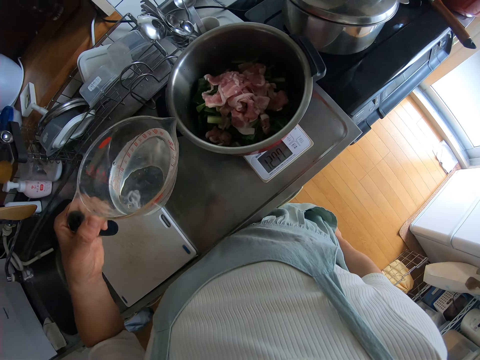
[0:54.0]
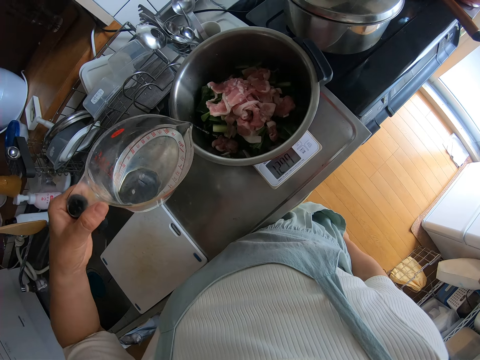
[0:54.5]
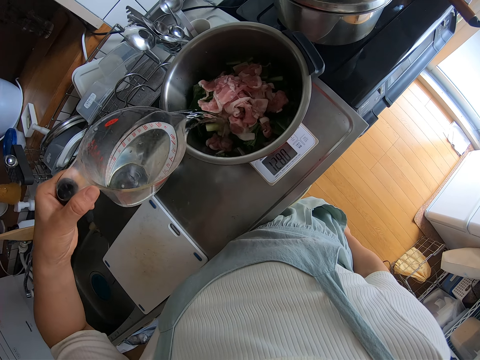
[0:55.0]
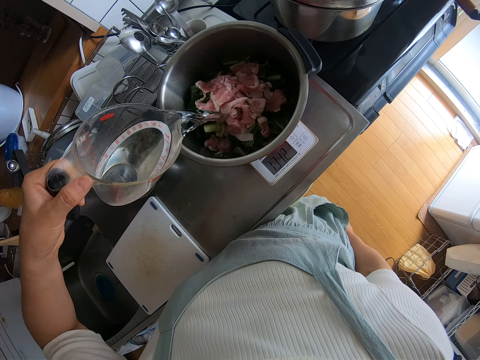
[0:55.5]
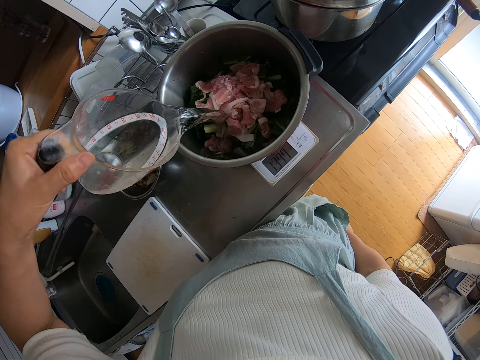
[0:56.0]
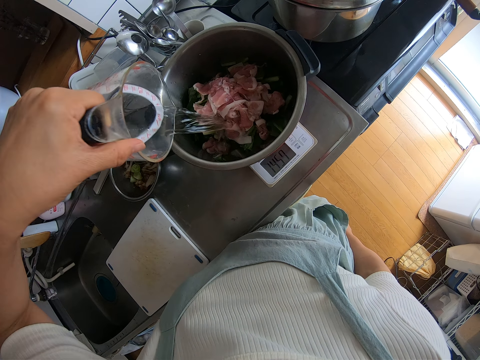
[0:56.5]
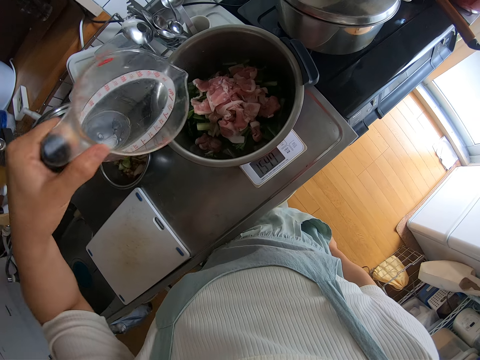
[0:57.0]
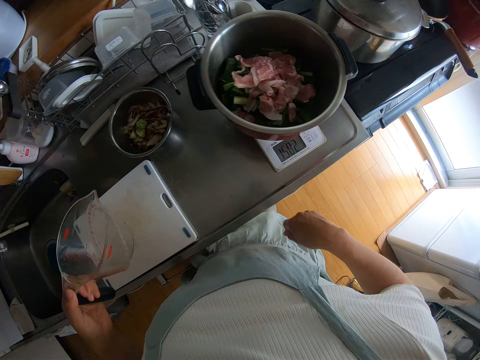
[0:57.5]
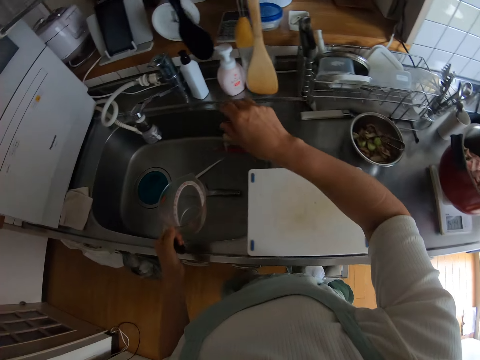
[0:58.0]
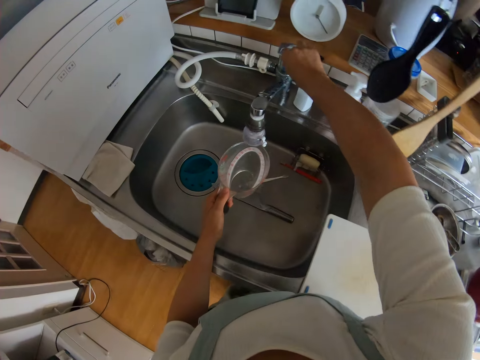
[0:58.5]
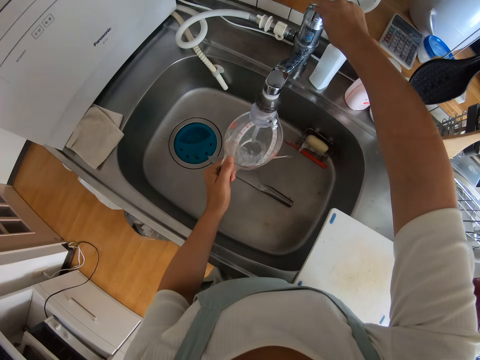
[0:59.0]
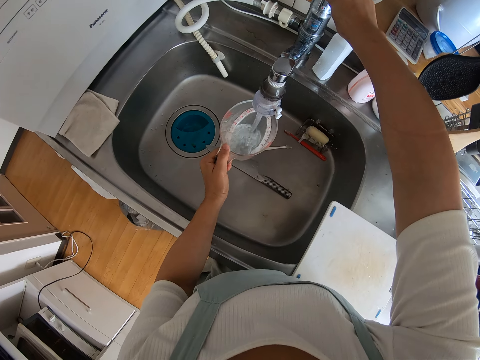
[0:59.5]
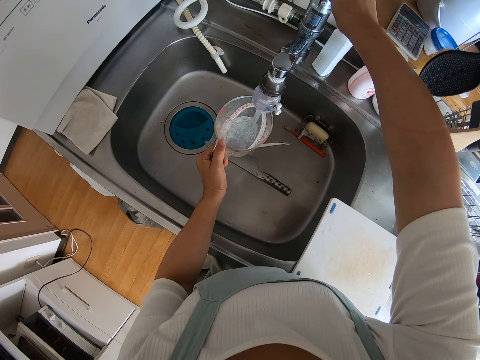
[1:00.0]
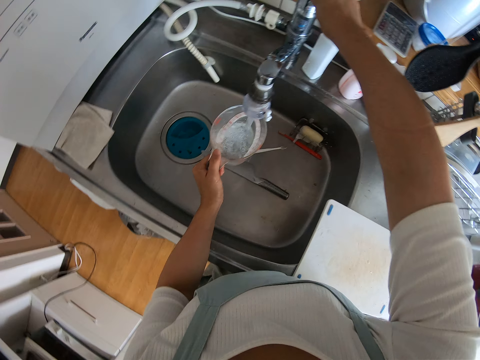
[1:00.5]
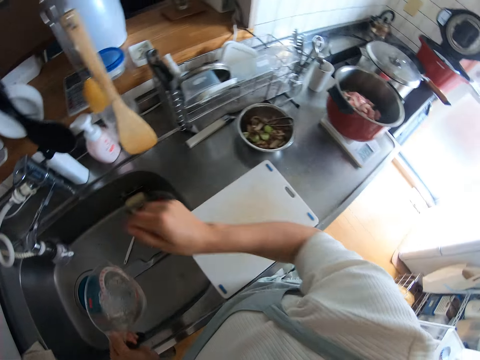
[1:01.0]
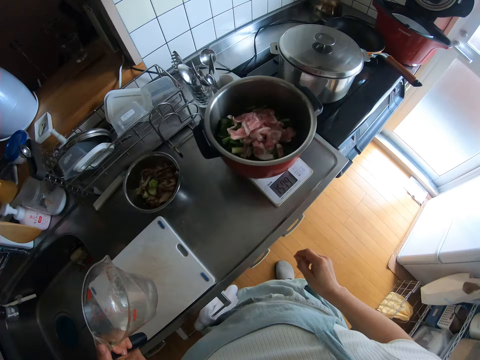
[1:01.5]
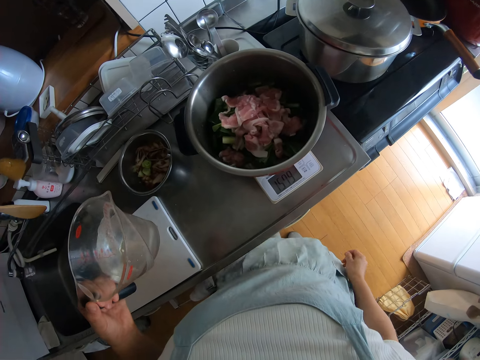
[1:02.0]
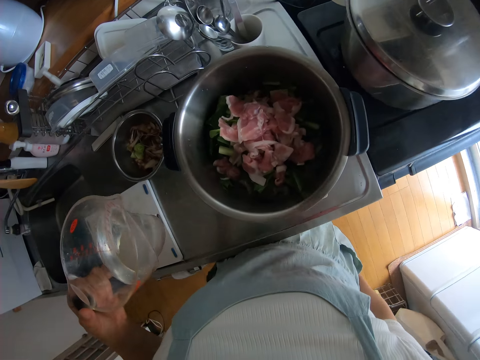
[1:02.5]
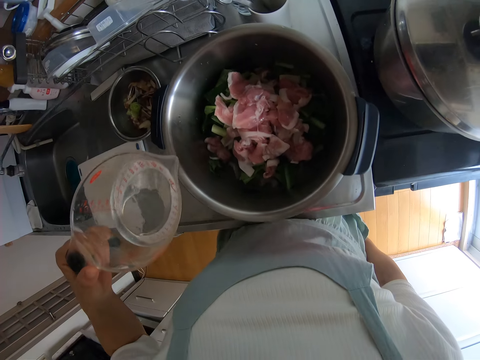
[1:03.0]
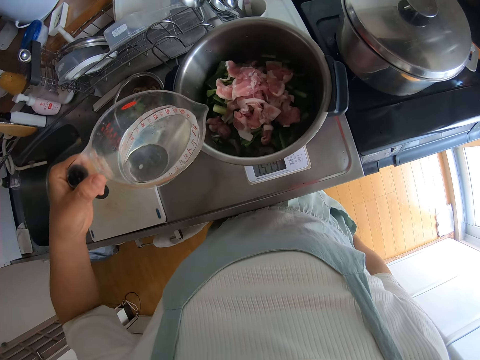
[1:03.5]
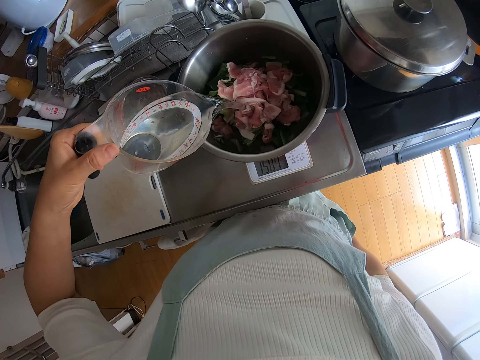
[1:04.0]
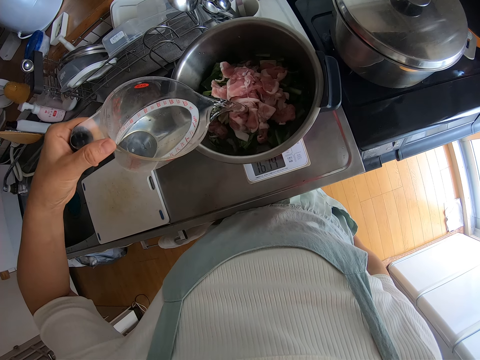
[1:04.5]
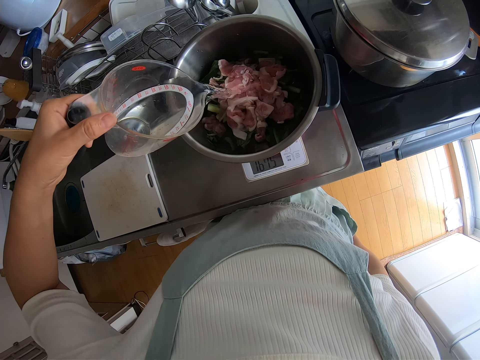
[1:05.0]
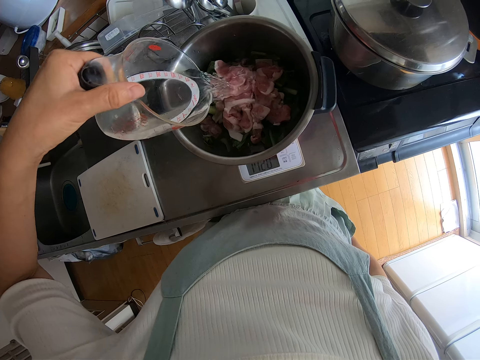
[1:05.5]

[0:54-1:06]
The camera wearer pours water into the cookware. They open the knob. They fill the jug with water. They close the knob. They pour water into the cookware.

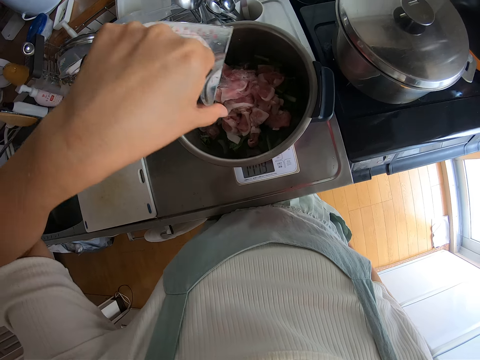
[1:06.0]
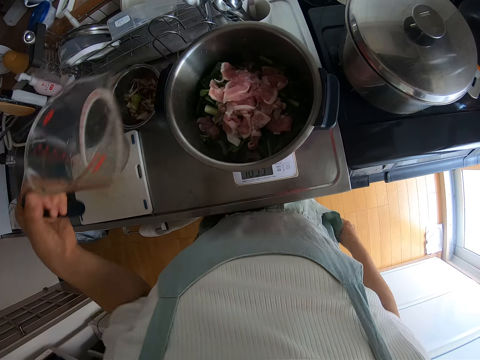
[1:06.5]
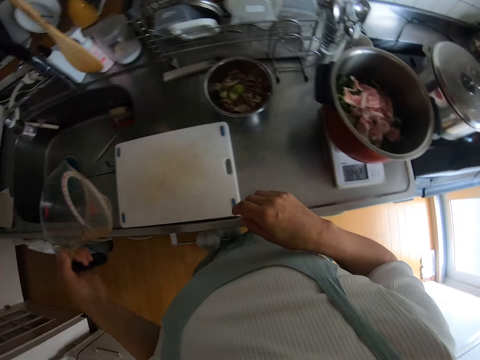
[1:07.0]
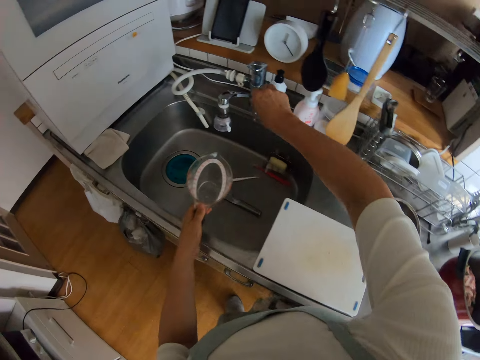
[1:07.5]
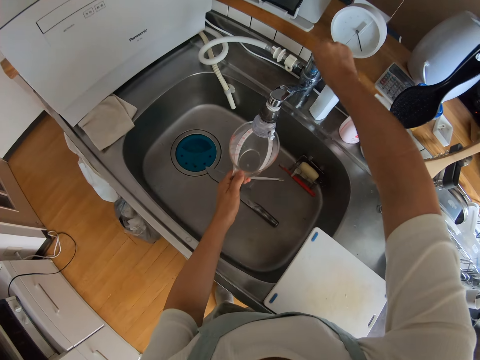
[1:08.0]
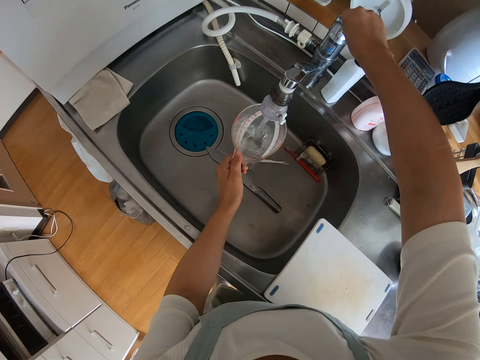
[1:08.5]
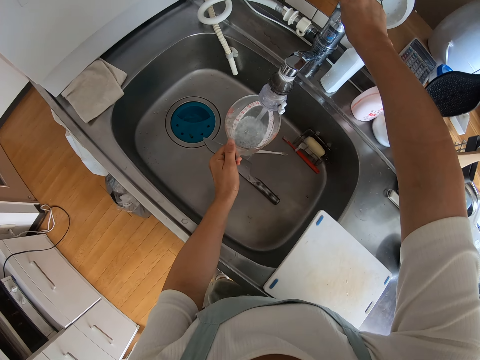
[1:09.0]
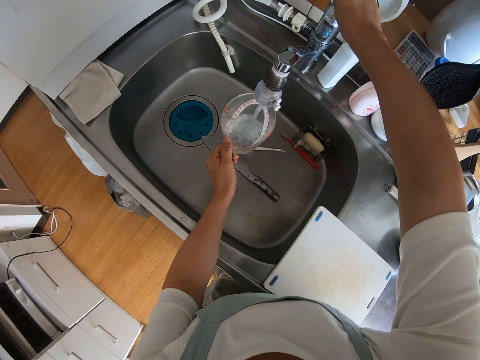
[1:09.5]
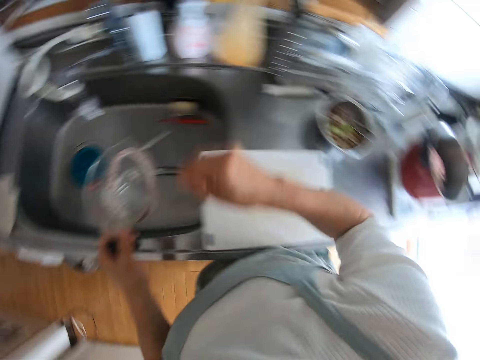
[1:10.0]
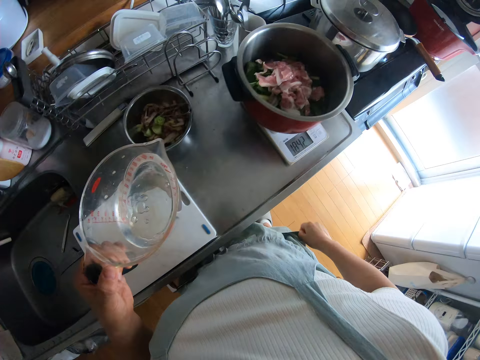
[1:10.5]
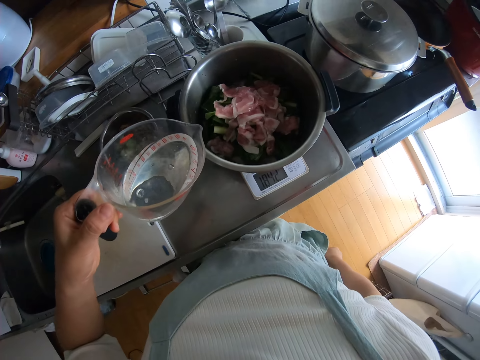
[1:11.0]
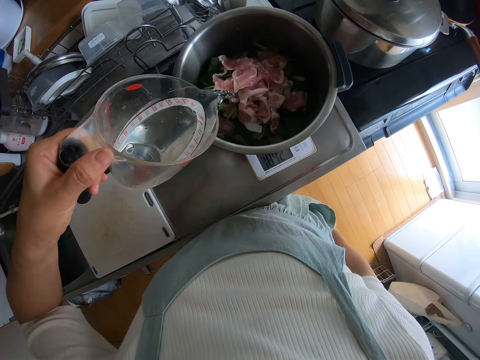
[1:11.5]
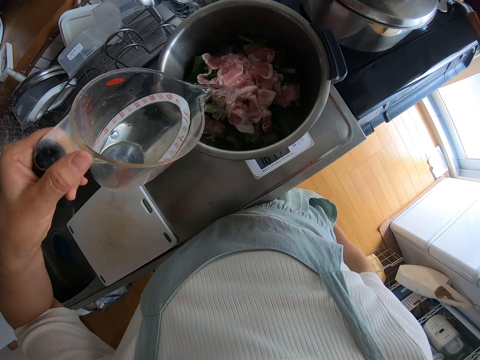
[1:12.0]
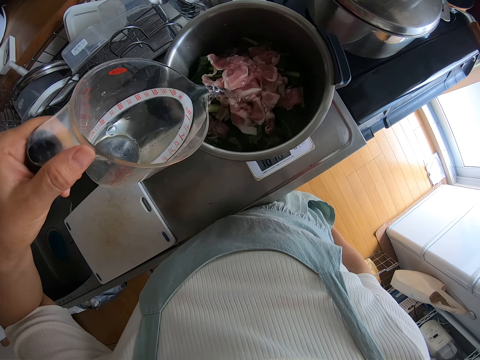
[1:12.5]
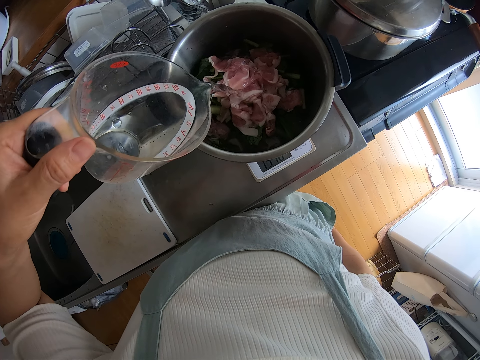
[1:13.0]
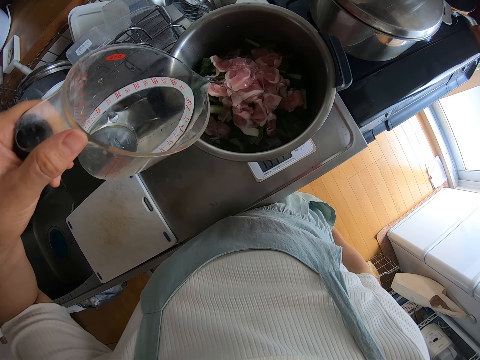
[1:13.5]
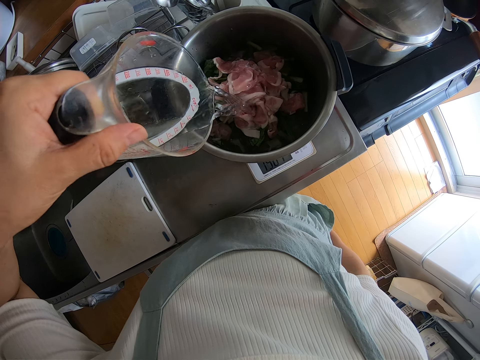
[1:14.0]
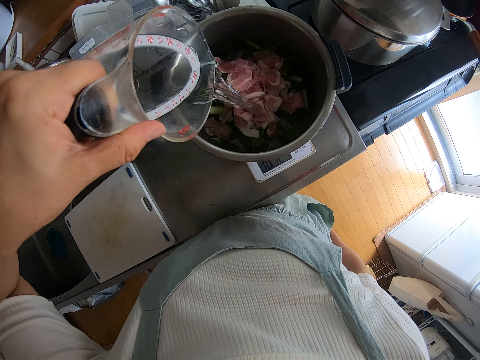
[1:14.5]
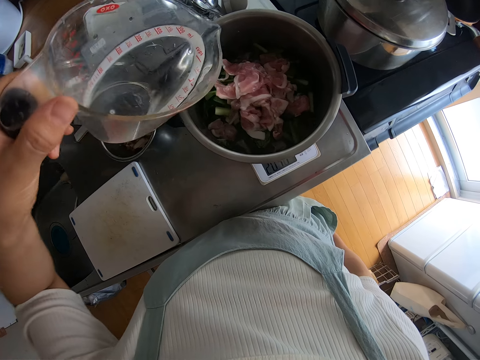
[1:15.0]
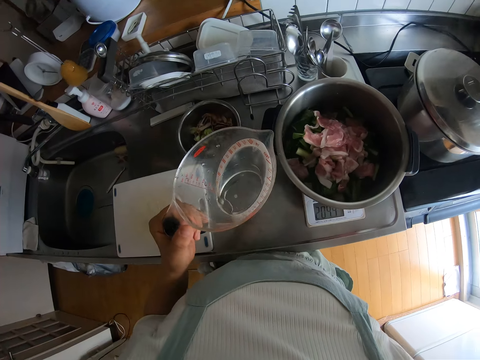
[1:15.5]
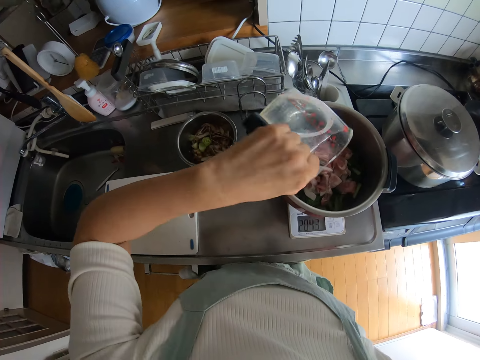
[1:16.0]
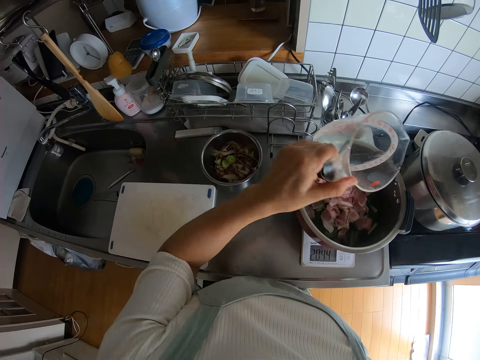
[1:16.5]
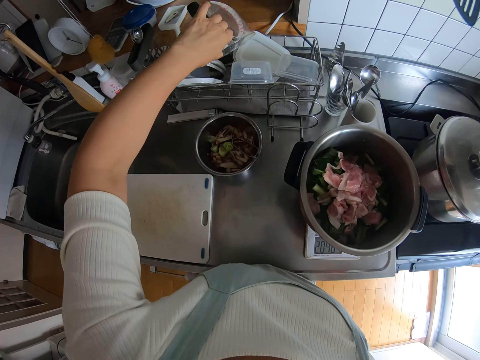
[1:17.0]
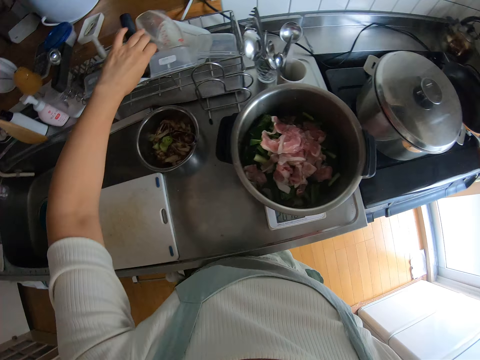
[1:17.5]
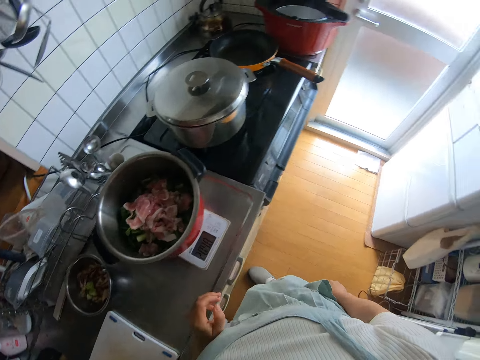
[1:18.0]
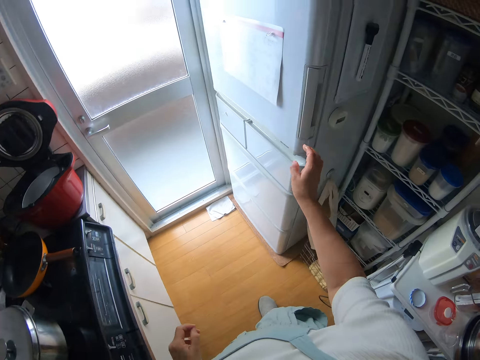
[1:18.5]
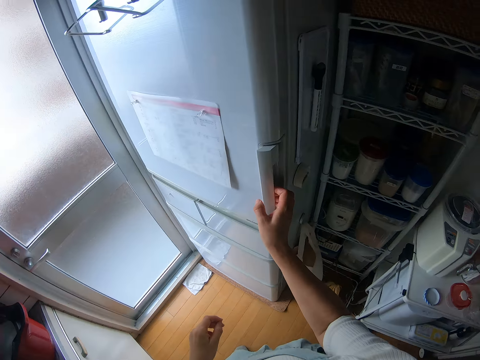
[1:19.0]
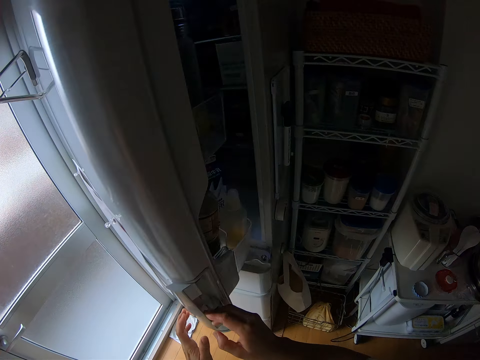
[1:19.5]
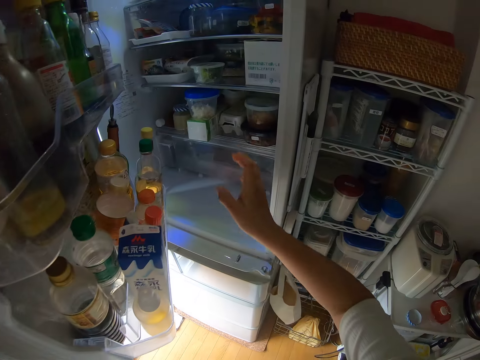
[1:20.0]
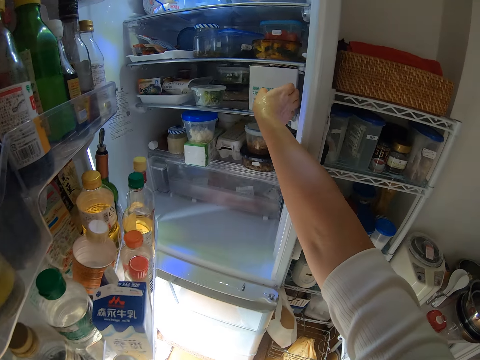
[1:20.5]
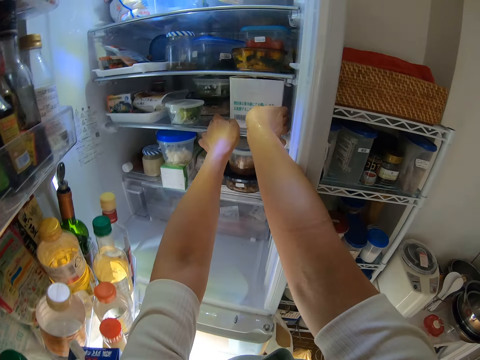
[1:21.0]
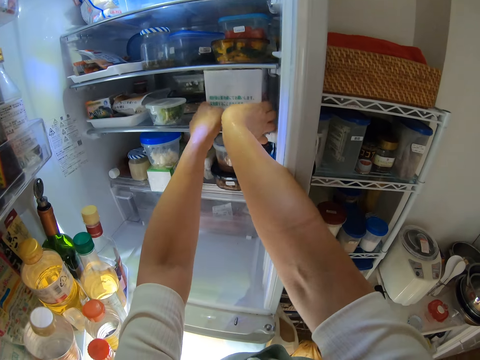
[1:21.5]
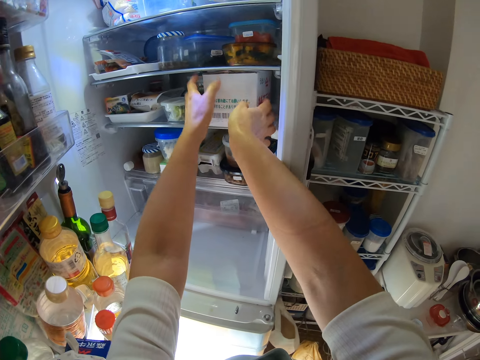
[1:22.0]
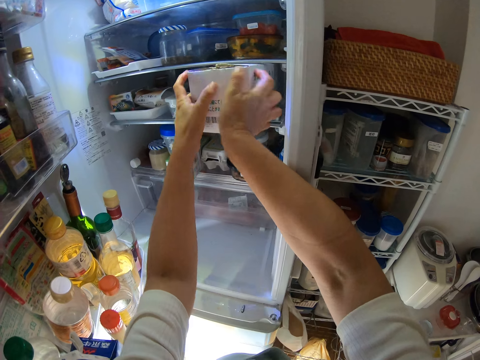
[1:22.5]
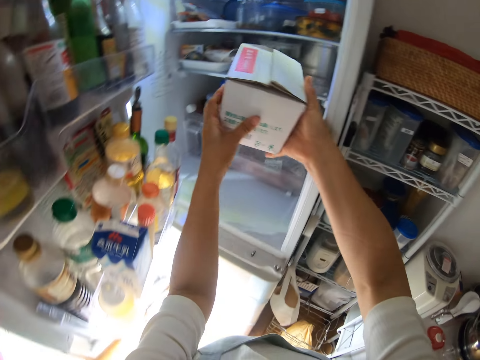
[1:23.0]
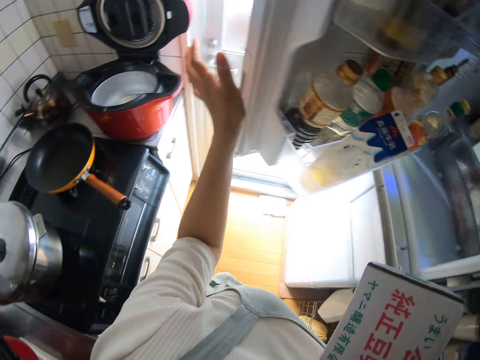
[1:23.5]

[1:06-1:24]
The camera wearer opens the knob. They fill the jug with water. They close the knob. They pour water into the cookware. They drop the jug in a rack with the left hand. They open a fridge with the right hand. They take out a box of tomato with both hands.
